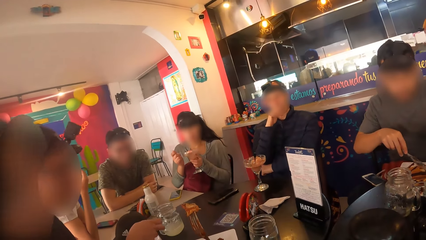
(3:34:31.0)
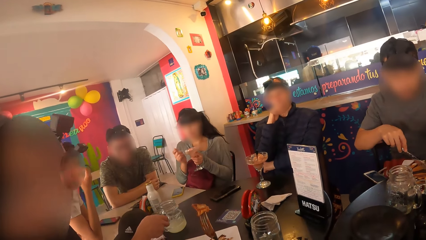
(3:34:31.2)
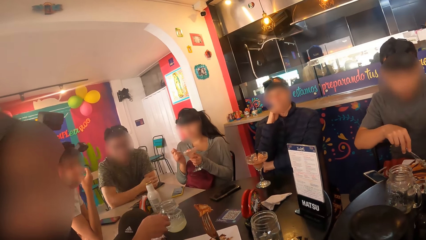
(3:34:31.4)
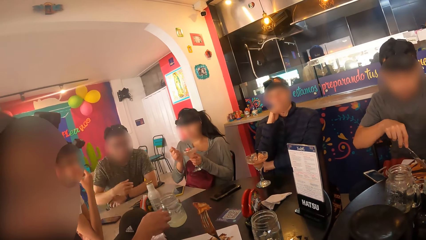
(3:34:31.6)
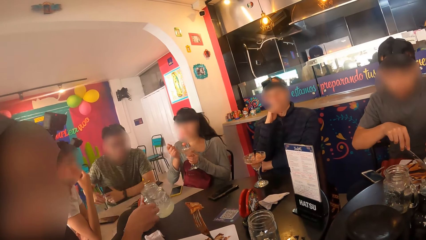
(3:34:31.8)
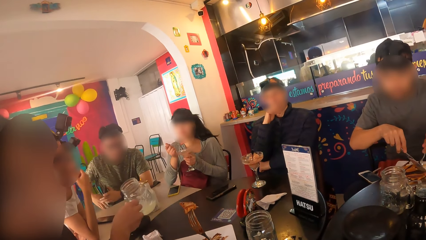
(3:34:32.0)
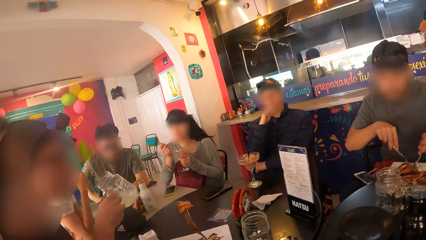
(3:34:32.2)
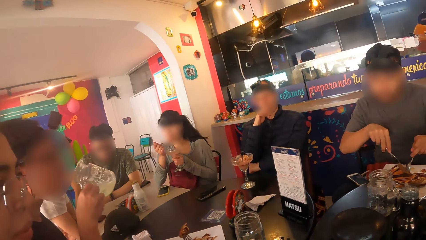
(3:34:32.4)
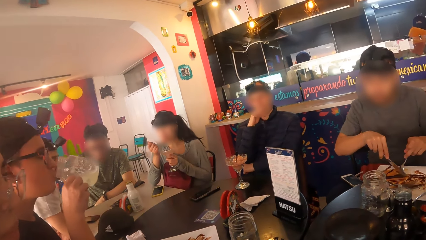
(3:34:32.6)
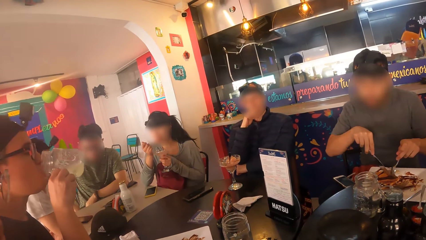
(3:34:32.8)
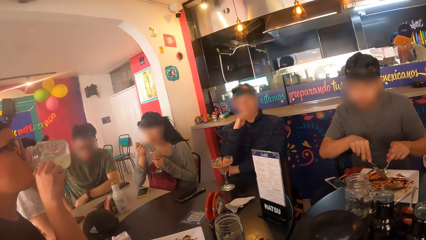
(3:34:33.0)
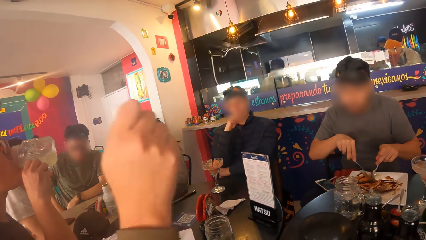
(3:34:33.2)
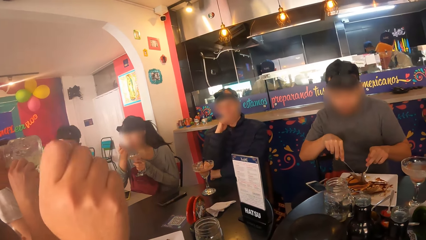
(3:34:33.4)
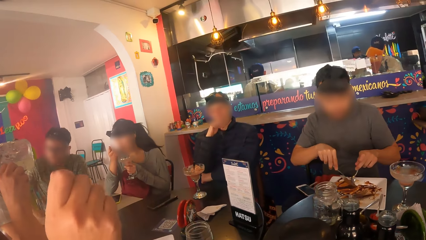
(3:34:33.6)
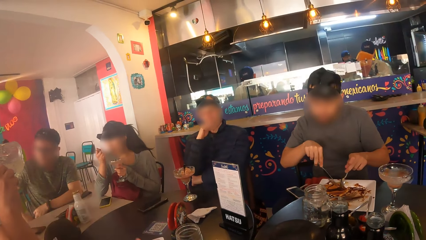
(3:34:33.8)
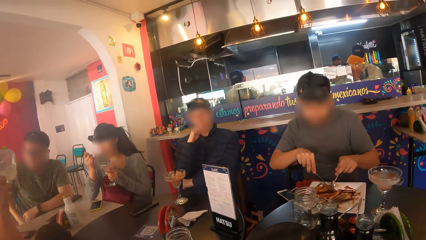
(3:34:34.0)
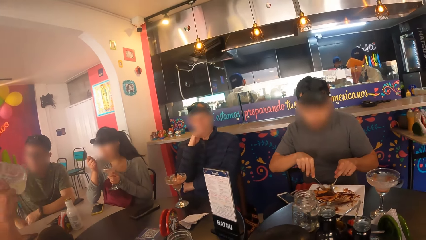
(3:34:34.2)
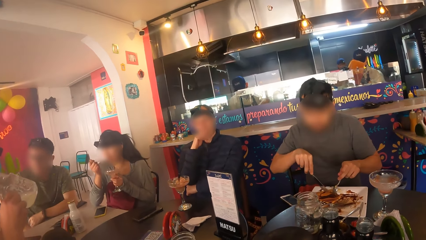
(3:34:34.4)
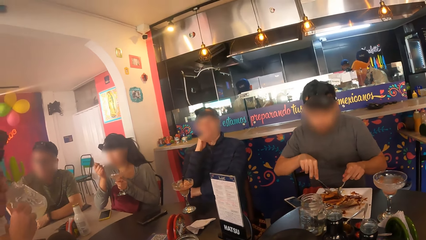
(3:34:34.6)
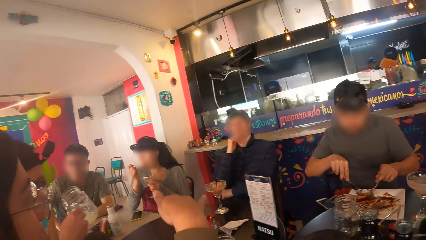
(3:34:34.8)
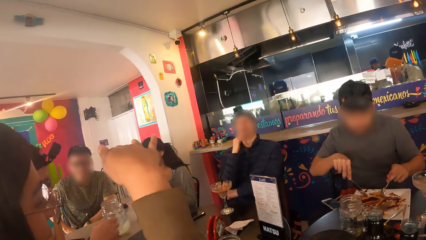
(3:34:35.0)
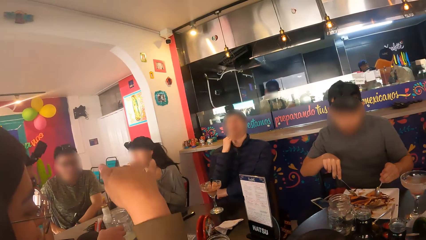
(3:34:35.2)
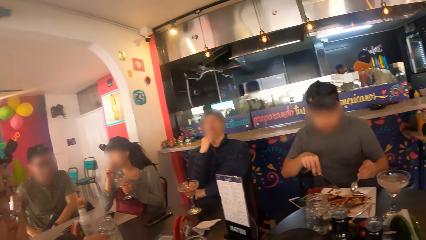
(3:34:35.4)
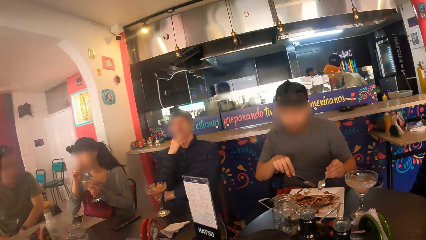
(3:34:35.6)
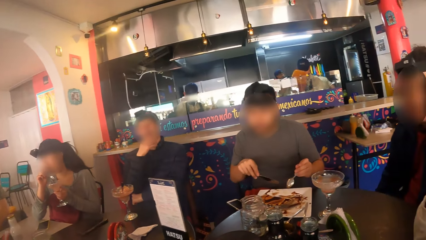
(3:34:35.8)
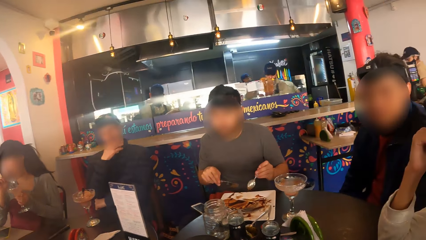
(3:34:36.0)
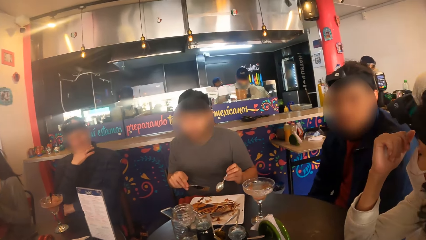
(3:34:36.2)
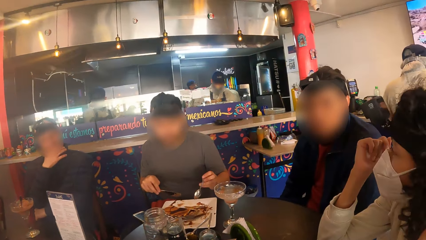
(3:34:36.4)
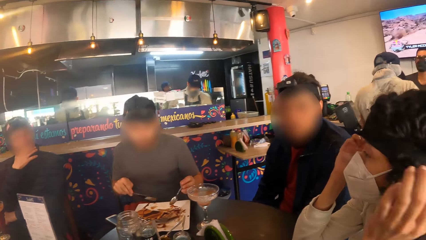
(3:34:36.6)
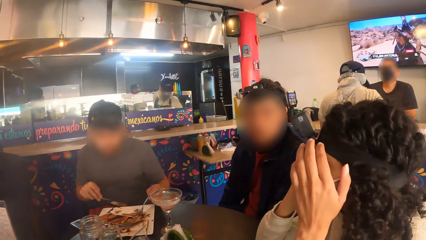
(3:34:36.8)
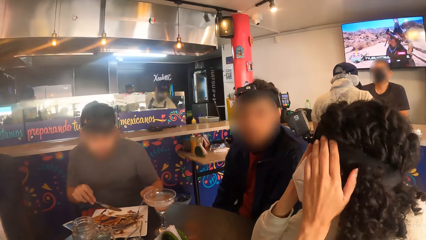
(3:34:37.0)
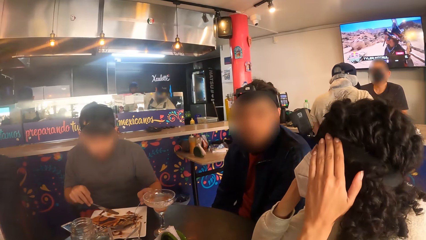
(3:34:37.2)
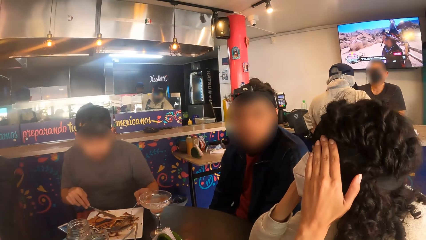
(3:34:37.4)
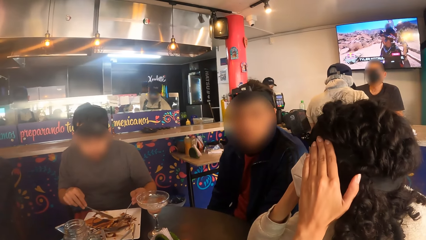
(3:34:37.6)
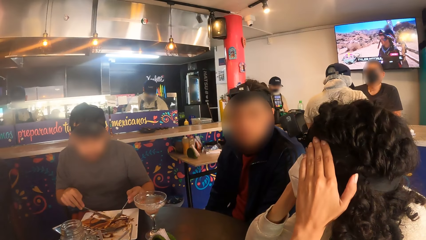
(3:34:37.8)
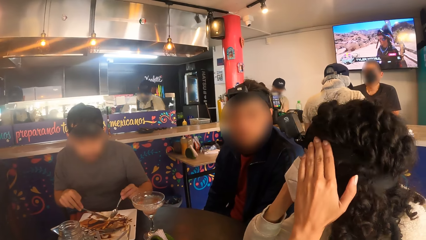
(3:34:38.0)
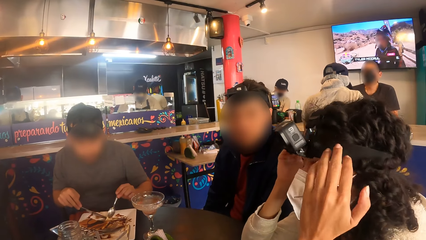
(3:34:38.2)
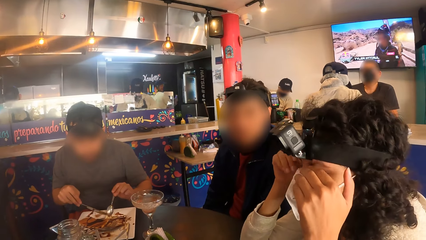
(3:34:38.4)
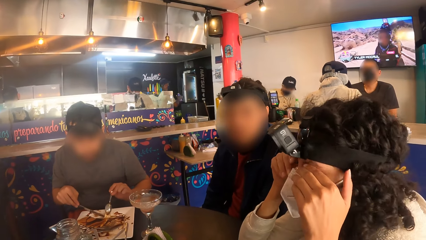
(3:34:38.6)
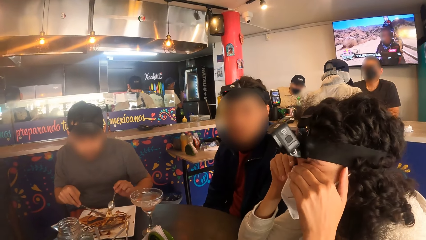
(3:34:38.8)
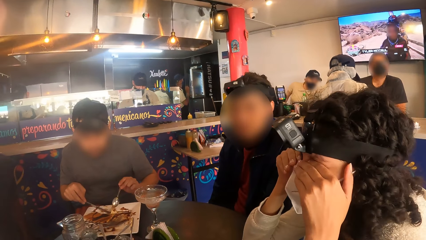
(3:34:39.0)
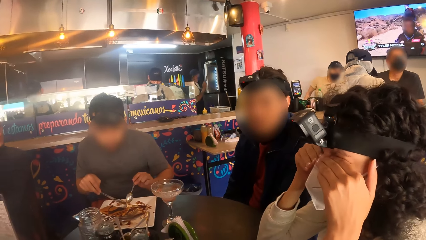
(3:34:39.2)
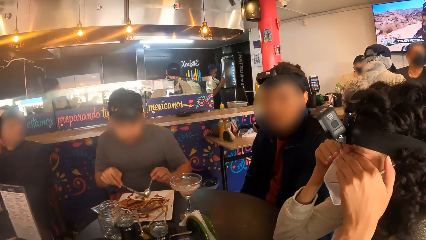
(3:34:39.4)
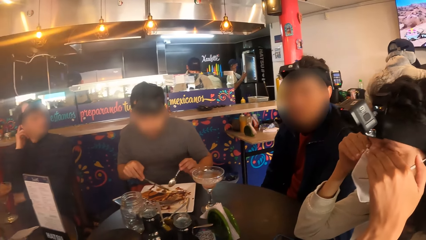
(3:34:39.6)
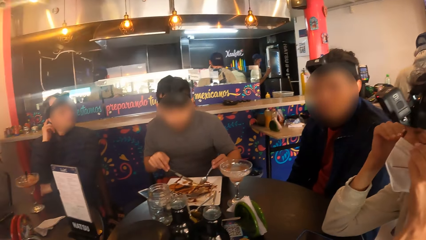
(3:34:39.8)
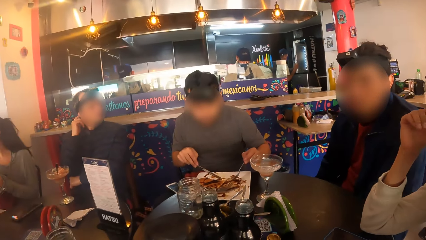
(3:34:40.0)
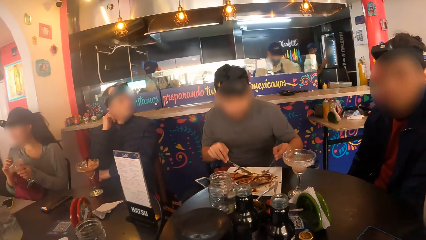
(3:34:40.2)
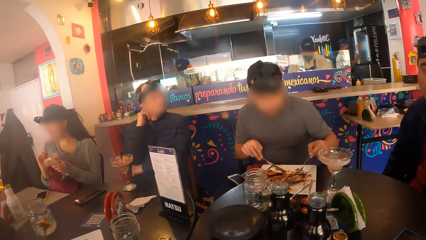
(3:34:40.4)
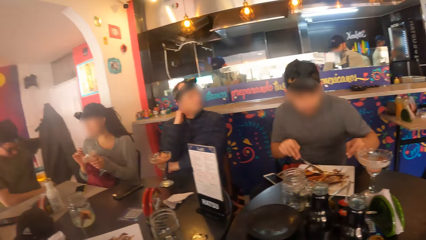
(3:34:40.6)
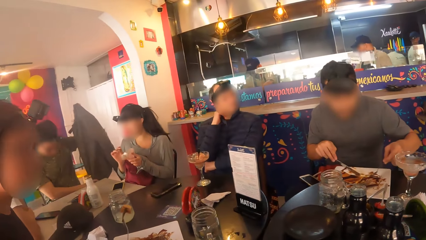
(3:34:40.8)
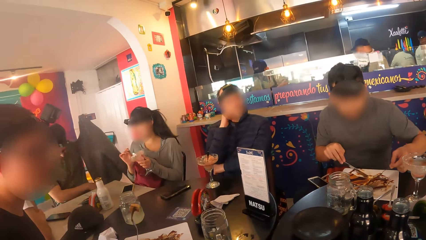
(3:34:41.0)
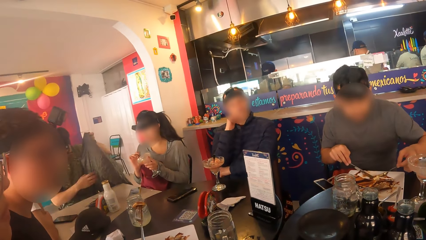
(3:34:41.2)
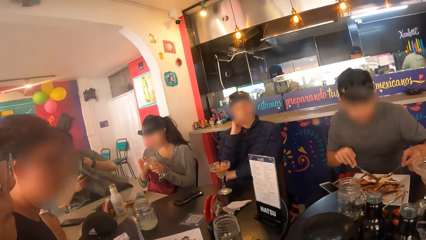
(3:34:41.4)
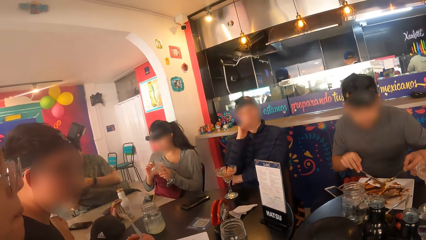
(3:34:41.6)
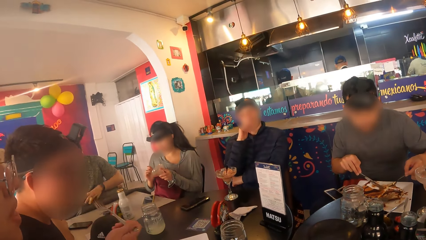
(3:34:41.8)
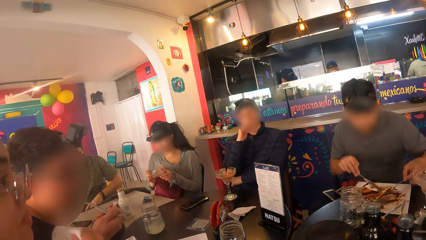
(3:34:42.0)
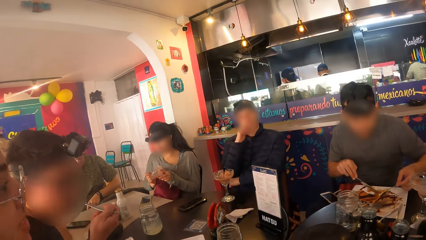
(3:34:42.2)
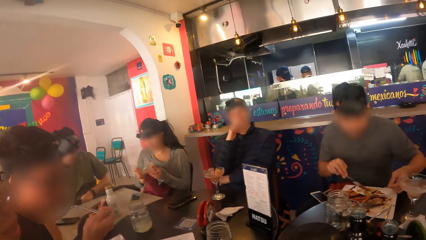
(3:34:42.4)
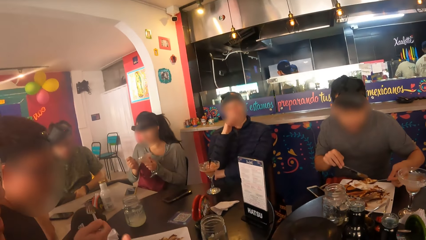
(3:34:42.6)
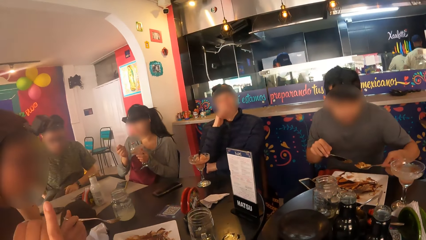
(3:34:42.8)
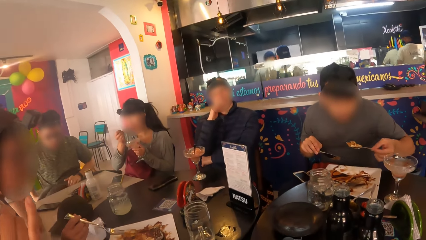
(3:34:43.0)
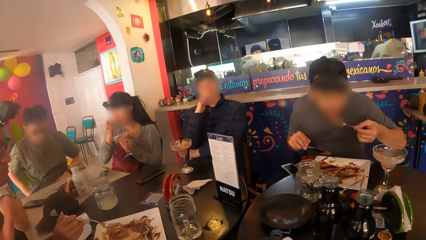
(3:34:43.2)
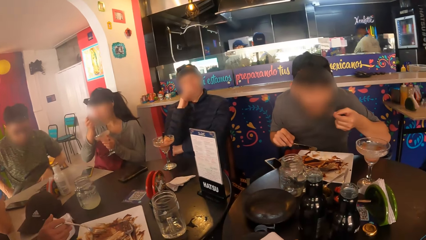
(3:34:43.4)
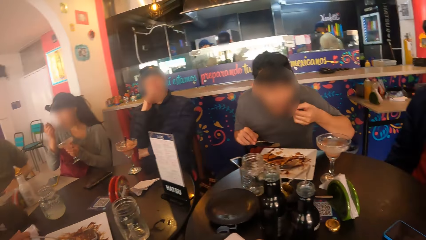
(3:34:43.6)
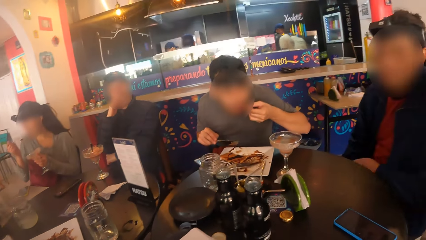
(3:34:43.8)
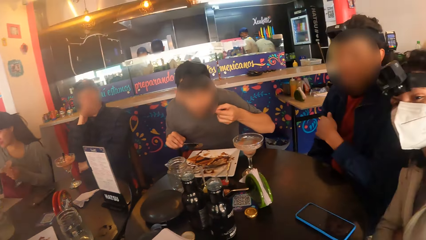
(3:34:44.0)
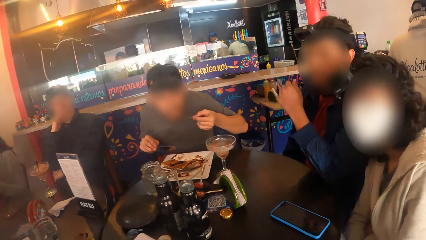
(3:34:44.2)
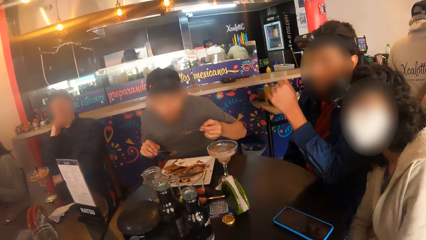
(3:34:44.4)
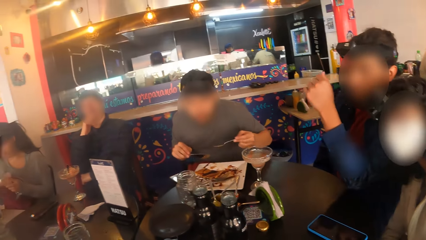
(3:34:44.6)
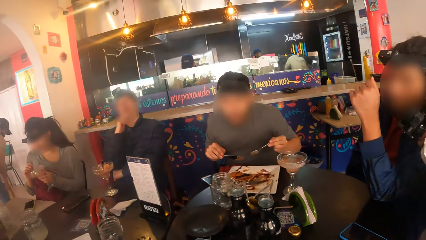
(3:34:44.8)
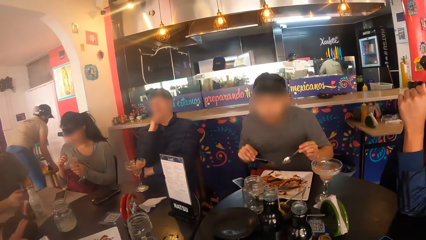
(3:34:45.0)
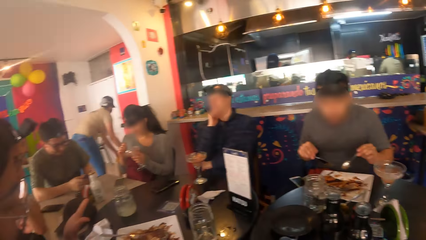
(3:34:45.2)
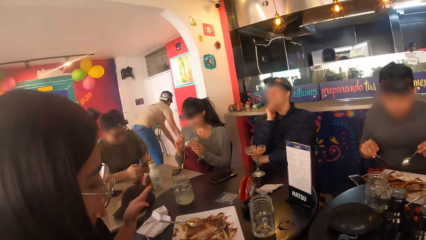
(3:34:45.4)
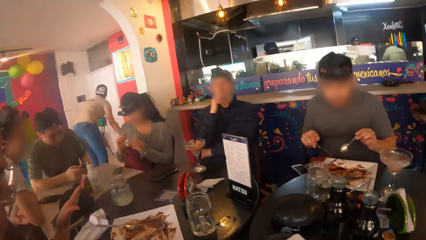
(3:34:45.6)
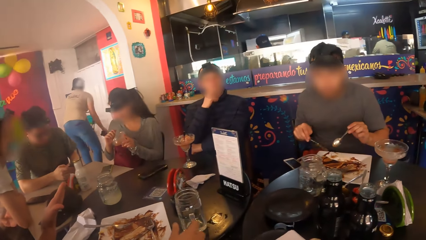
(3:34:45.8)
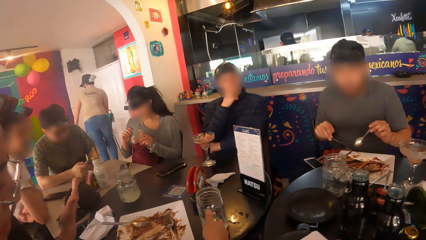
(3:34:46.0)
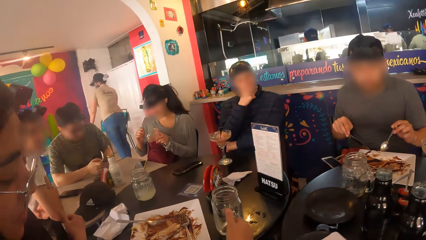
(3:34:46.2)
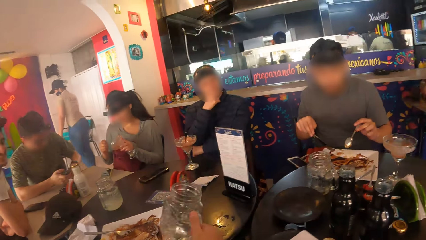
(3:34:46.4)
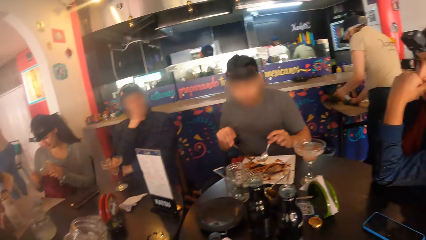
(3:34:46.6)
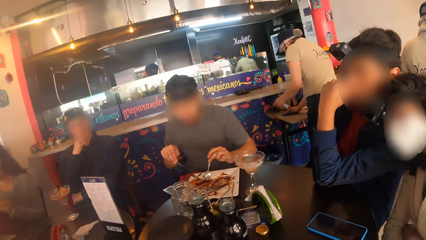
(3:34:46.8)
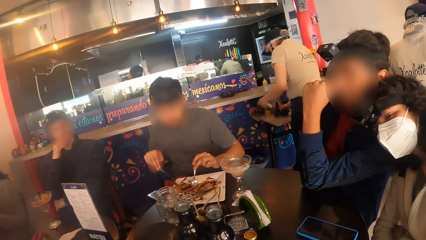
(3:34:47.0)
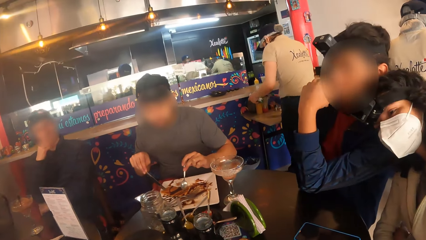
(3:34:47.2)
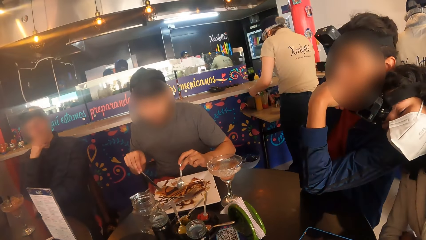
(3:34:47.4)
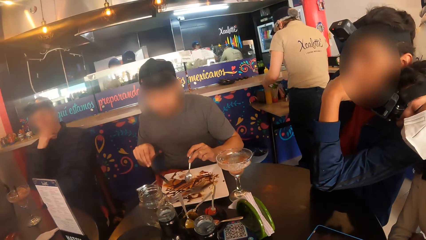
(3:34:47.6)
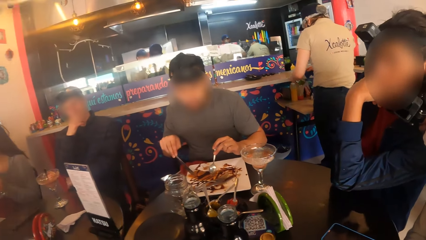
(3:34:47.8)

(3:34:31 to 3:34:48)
A woman scoops some smoothie with the spoon in her right hand. A man picks up a cup on the table with his right hand. Another woman drops a fork in her hand on a plate. The first woman eats some smoothie with the spoon in her right hand. The man drinks from the cup and drops the cup on the table. A third woman touches her hair with her right hand and touches her eyes with her hands. Another man drops a jacket on his lap with his hands. The first man eats a piece of taco on the fork in his right hand. The first woman scoops some smoothie with the spoon in her right hand. A third man picks up a piece of taco on a spoon in his left hand. The first woman eats some smoothie with the spoon in her right hand. The third man eats the piece of taco on the spoon in his left hand. The first man drops the fork in his right hand on the plate on the table. The third woman rests her head on the shoulder of another man.
